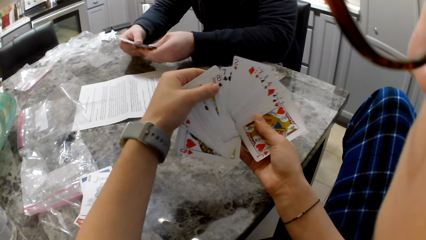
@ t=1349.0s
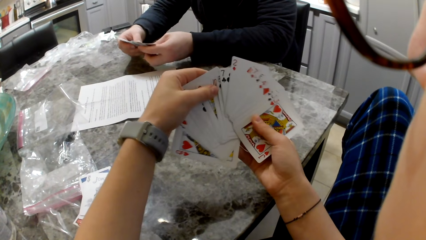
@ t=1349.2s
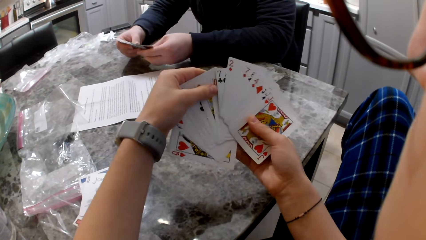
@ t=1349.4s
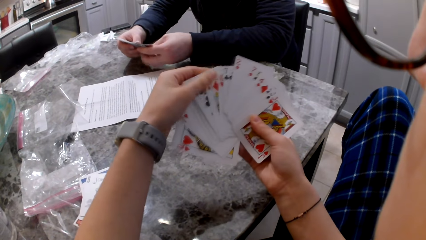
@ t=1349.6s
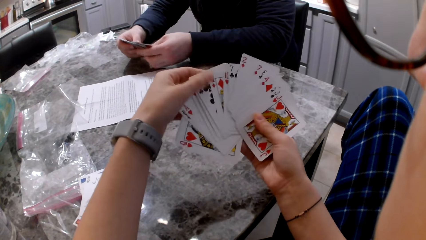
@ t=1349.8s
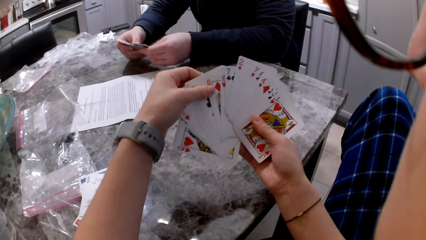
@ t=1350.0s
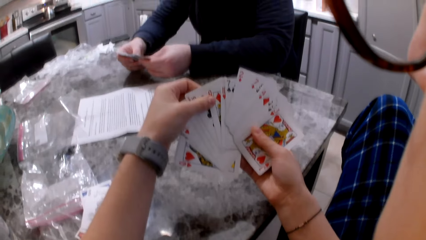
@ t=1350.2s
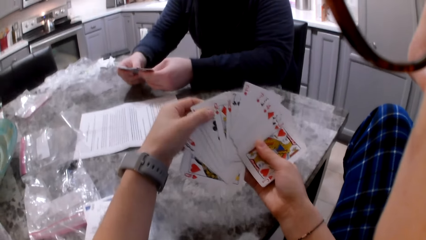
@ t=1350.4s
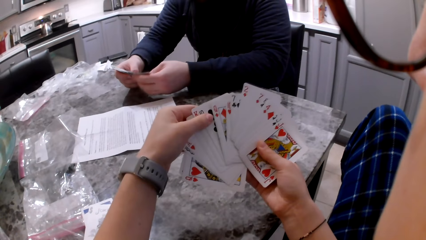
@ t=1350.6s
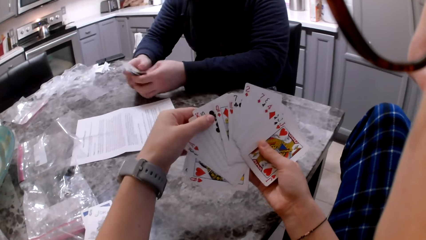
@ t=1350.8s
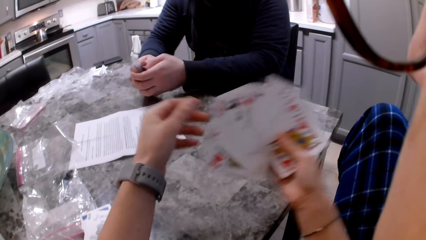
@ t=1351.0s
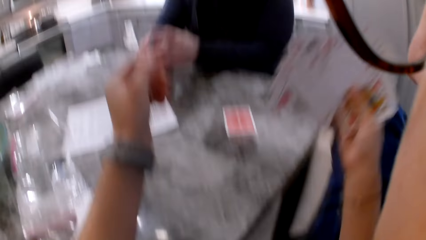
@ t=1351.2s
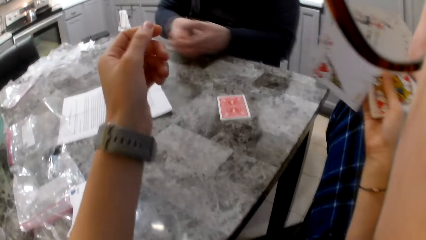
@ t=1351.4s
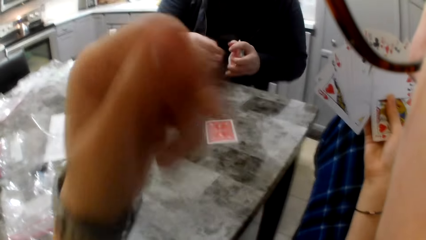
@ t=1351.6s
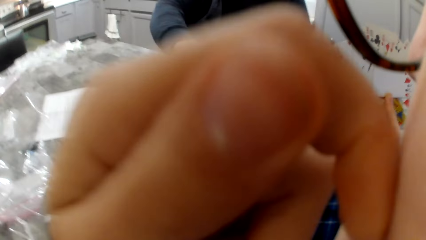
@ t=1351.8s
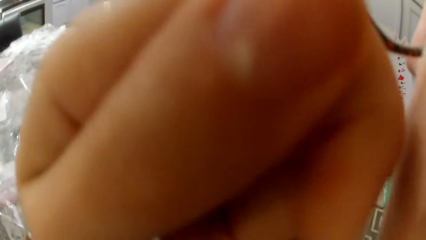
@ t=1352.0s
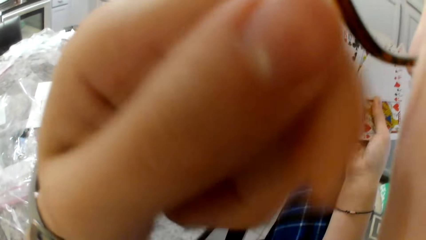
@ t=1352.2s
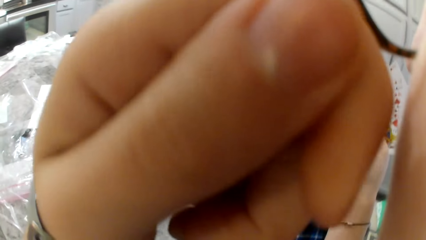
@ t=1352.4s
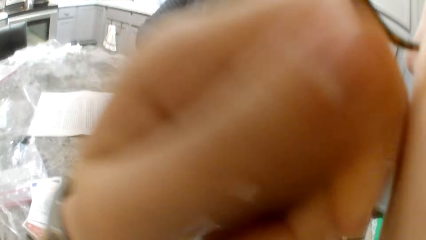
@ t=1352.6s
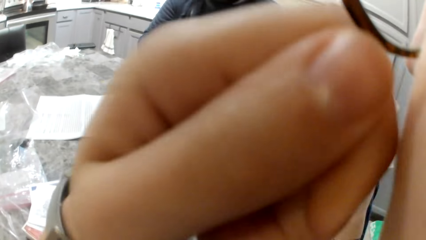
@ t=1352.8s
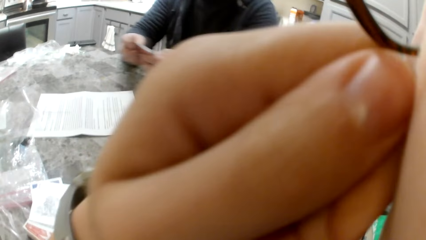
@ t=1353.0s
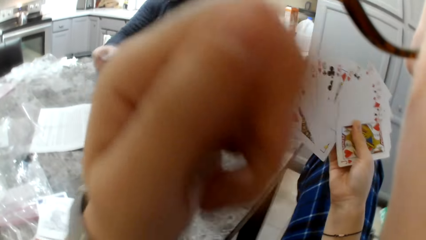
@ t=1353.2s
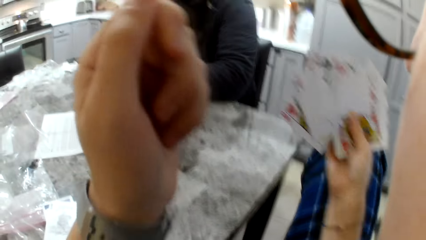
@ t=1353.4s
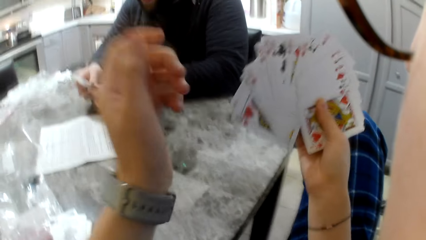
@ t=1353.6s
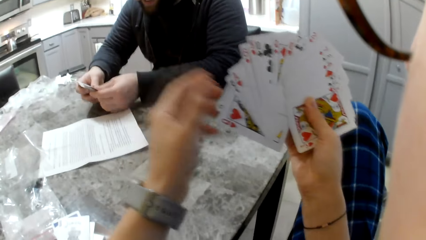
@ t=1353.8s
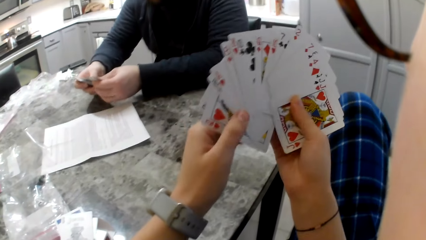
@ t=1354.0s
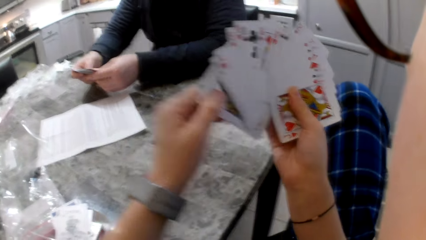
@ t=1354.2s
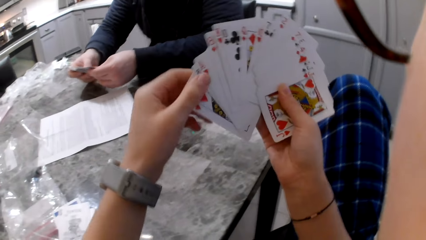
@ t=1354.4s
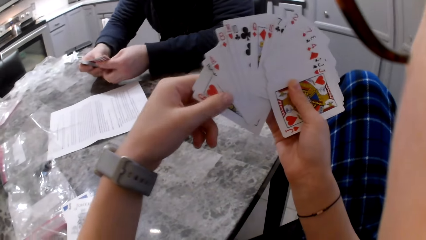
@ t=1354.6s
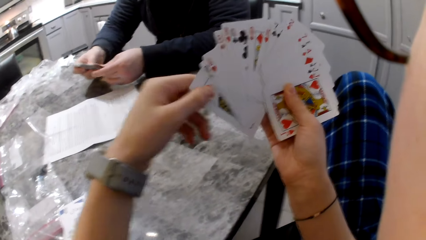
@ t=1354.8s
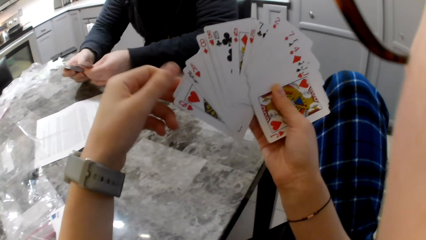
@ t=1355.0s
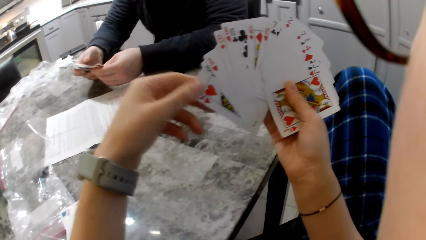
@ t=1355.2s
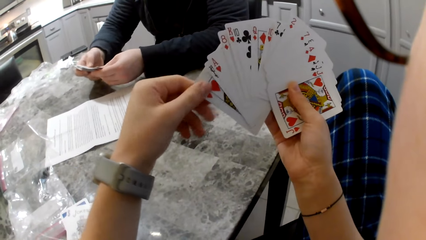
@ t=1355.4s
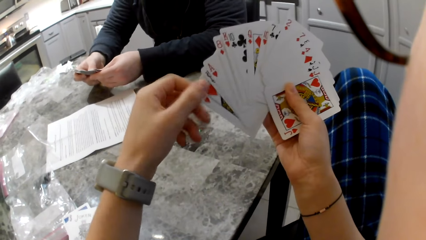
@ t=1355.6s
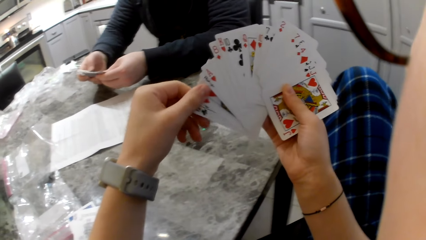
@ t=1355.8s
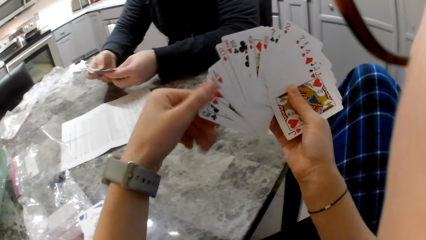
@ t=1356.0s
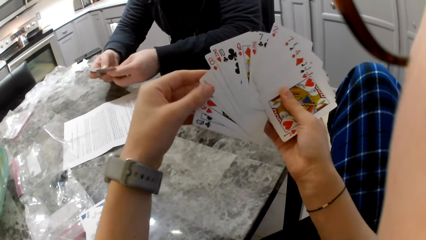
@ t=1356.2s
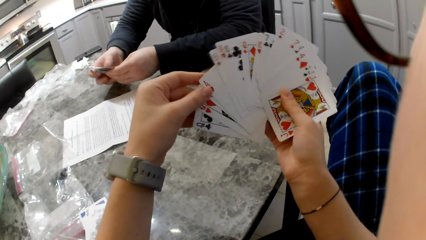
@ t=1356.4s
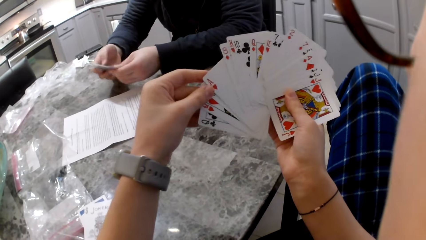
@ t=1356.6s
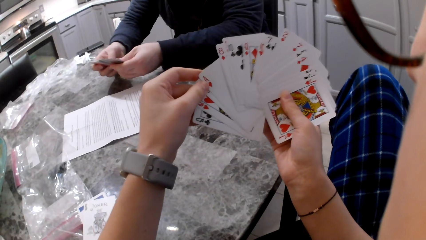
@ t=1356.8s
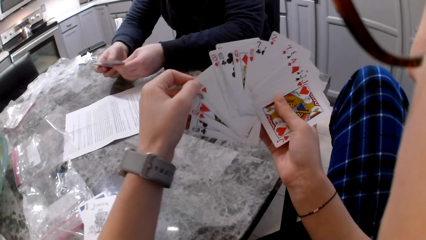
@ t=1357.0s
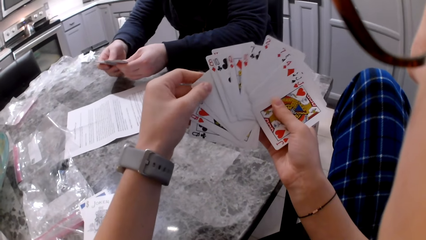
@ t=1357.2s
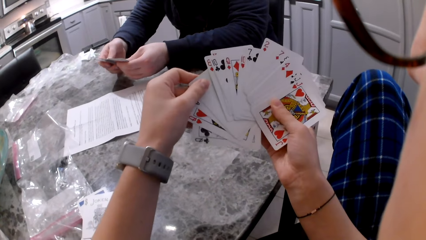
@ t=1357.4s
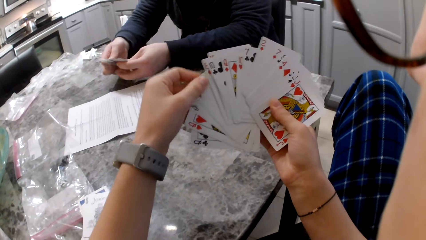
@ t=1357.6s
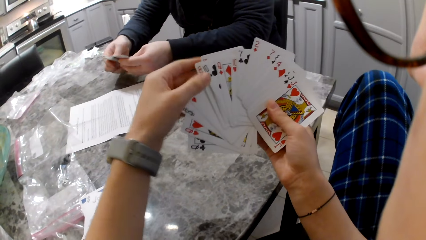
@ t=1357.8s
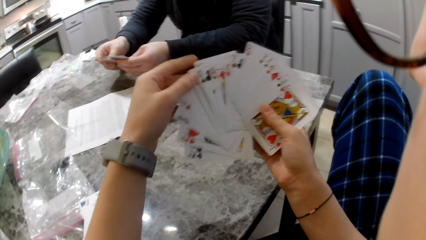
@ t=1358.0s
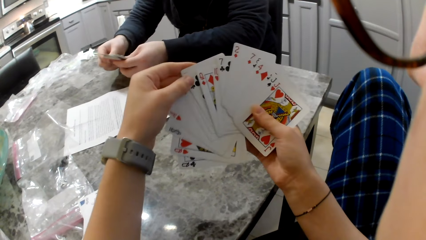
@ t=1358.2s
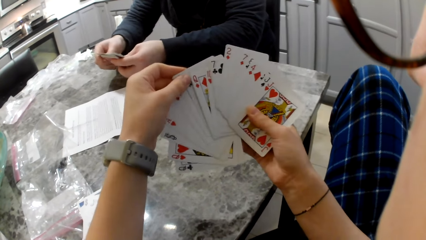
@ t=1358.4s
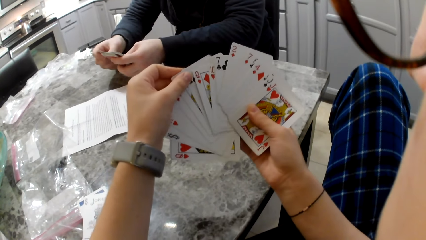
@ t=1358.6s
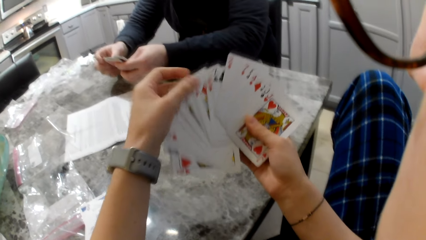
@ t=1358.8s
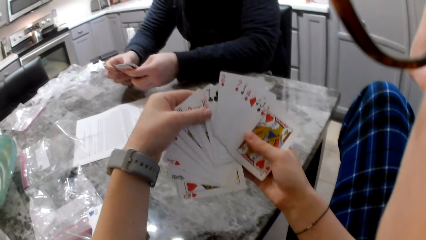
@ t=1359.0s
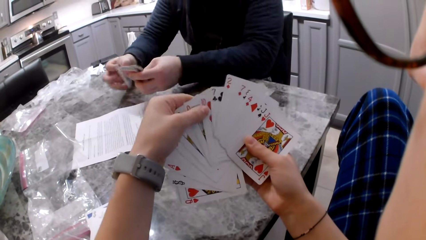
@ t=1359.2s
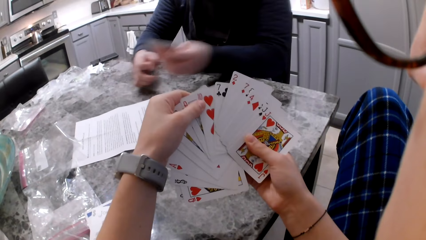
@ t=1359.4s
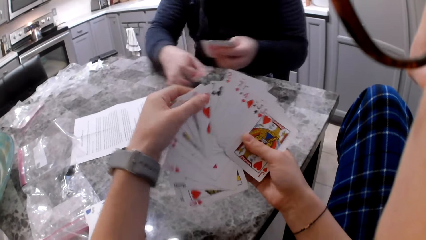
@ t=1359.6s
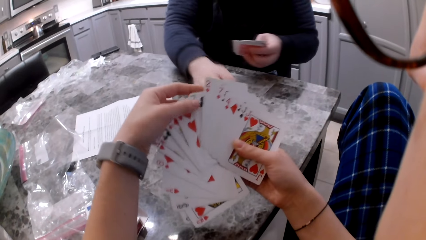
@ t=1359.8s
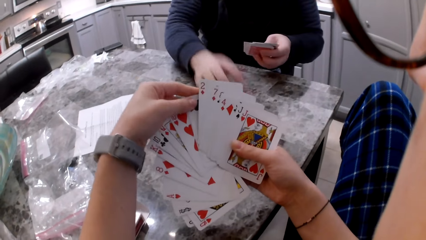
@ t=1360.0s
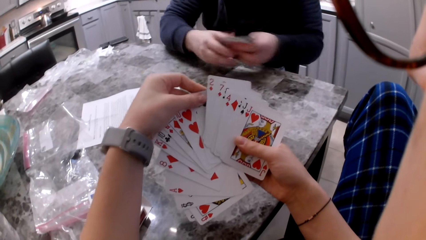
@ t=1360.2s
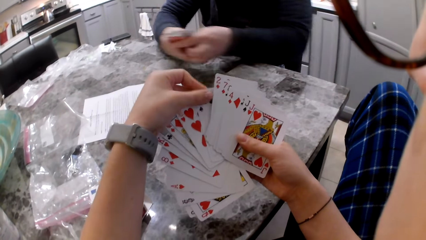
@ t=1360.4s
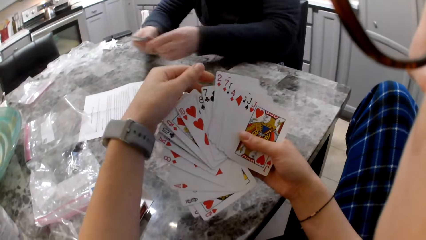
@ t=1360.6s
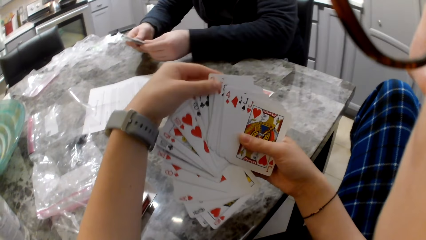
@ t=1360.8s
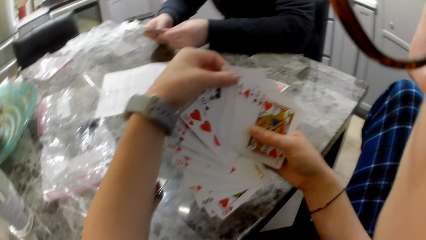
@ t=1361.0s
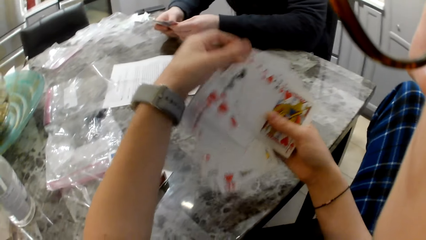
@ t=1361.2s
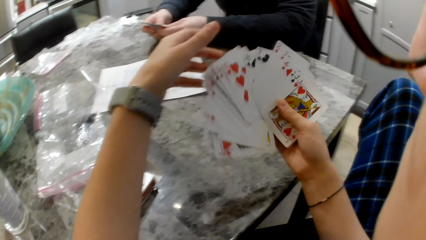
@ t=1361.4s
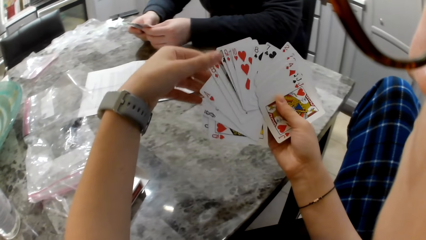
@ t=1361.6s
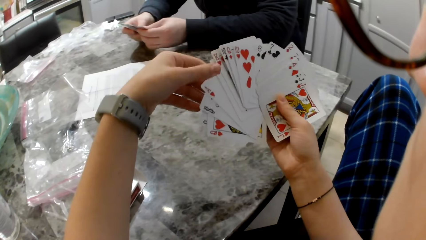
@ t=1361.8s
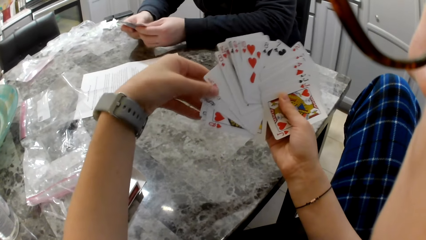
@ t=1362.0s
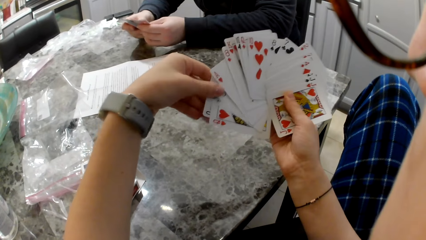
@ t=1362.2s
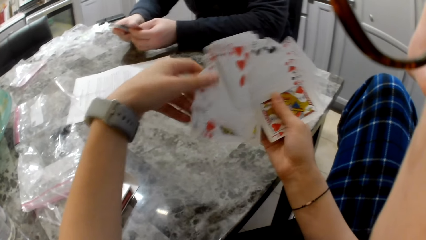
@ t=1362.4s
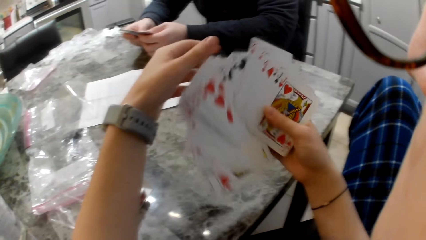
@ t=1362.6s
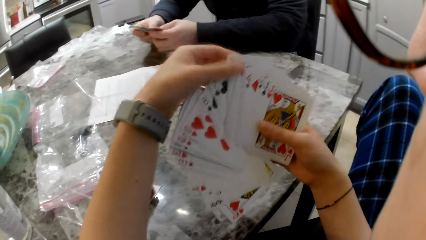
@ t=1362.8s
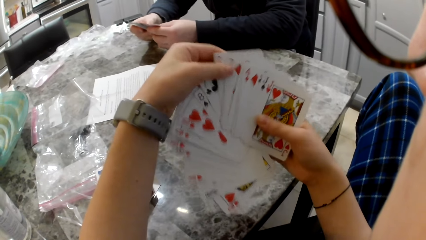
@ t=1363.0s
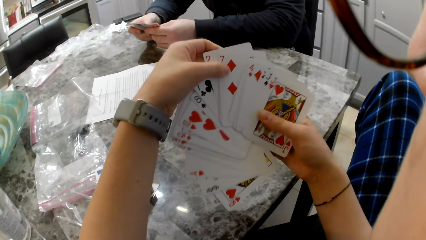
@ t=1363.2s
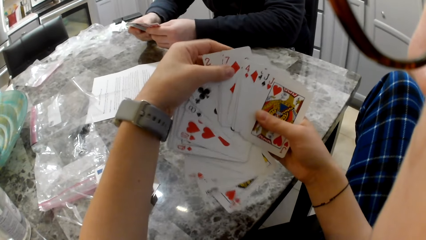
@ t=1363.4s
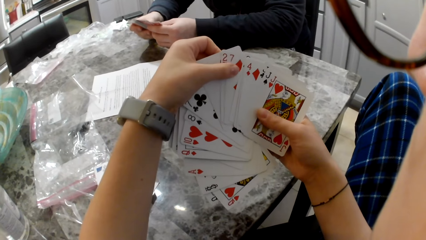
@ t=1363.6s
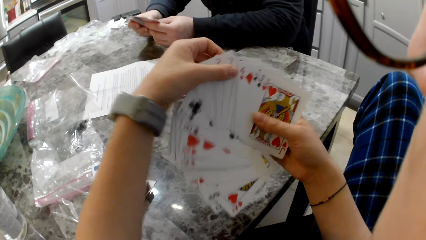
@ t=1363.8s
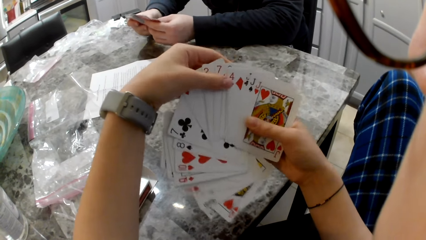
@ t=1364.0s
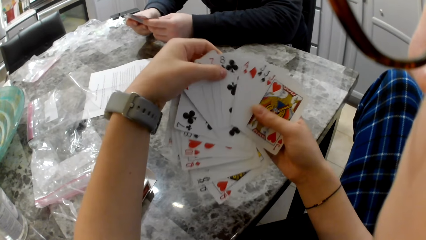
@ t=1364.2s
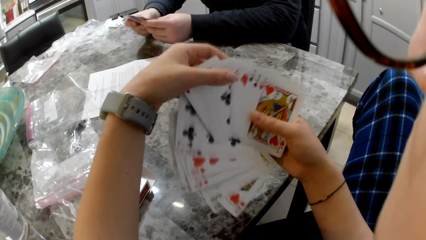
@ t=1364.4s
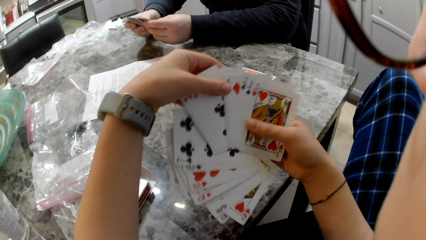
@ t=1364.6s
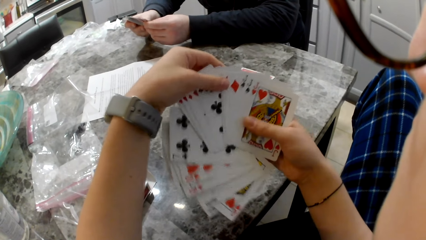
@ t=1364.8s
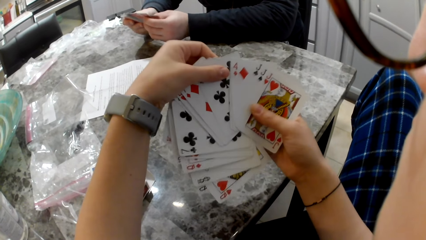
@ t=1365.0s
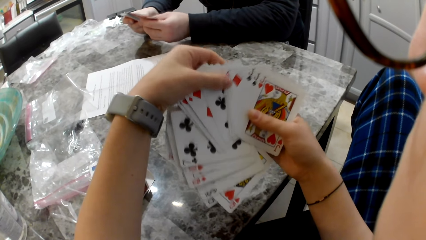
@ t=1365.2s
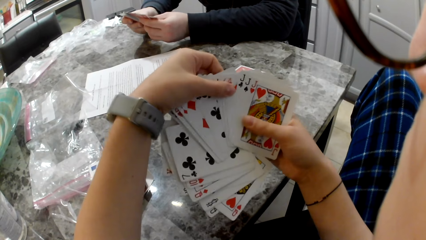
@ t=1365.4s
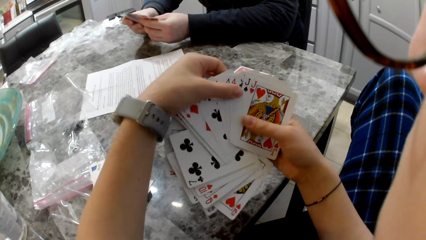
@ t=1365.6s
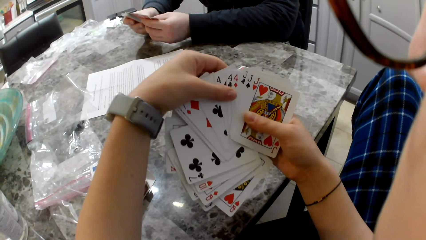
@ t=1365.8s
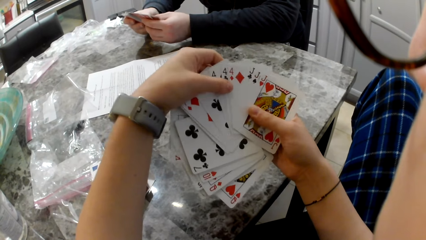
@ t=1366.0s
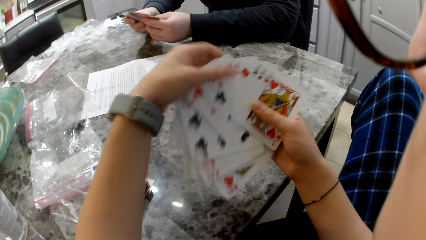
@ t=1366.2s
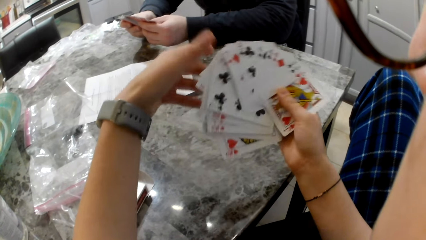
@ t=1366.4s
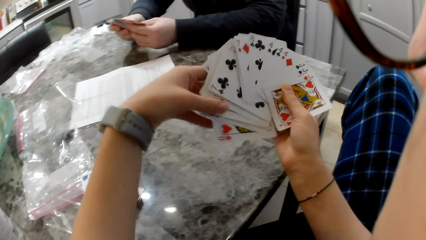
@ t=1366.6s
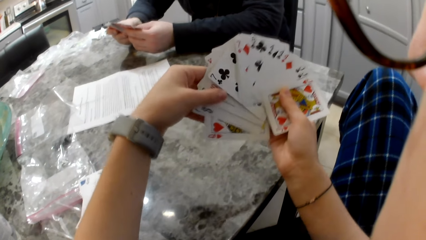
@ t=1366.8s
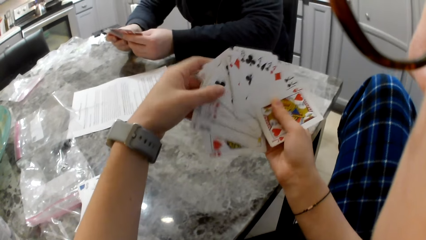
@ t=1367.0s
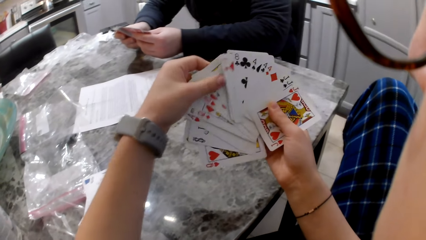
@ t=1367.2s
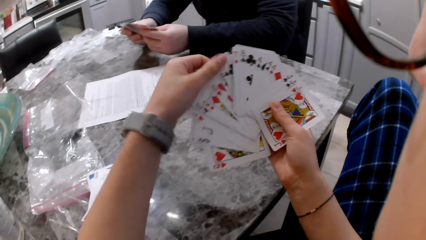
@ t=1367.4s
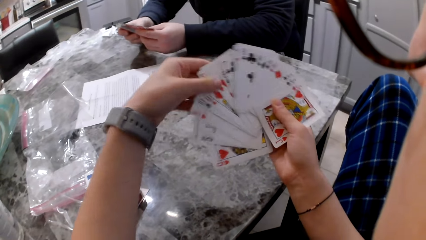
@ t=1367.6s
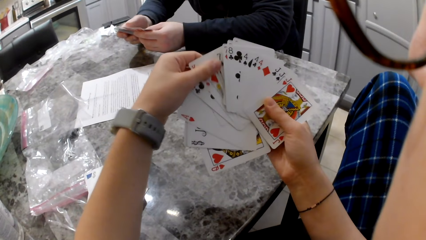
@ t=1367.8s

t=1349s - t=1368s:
The camera wearer lifts her hand to her face. A man picks a card from the table with his right hand. The camera wearer adjusts her glasses and touches her face. She drops her hand back. The man shuffles cards in his hands. The camera wearer shuffles her cards in her hands. The man picks a card with his right hand and drops the card on the counter. The camera wearer shuffles cards in her hands. The man shuffles his cards in his hands.
